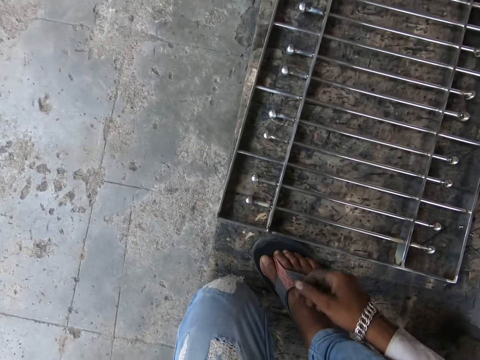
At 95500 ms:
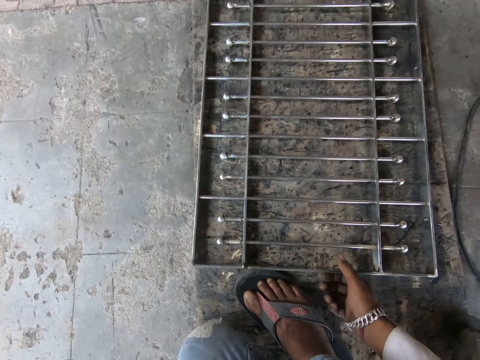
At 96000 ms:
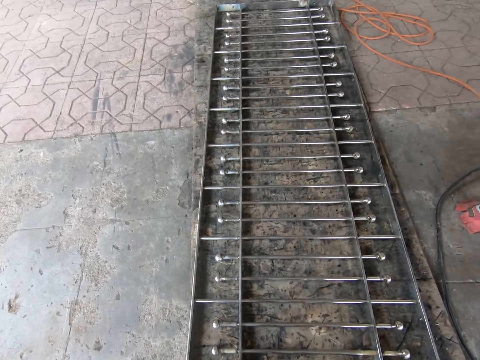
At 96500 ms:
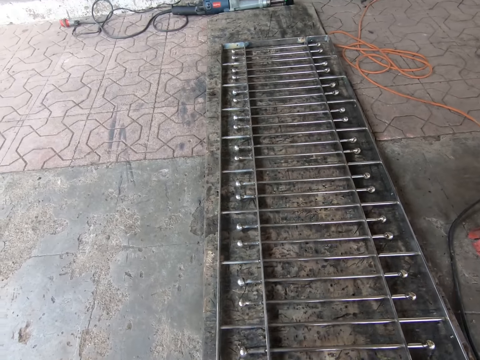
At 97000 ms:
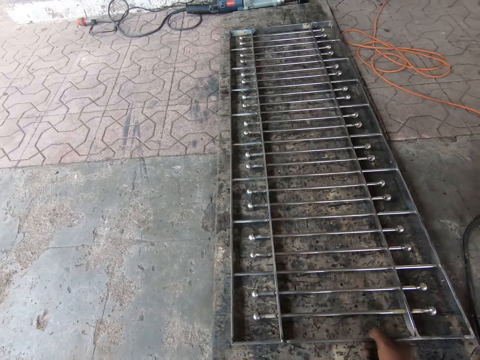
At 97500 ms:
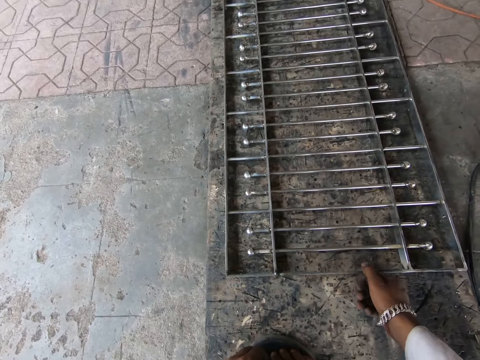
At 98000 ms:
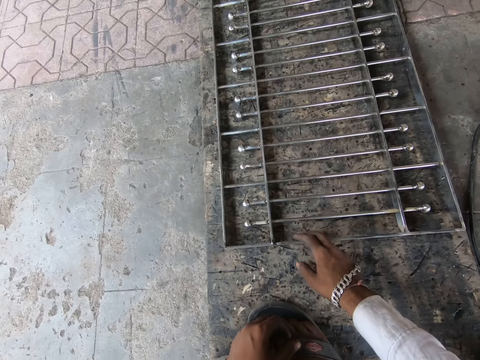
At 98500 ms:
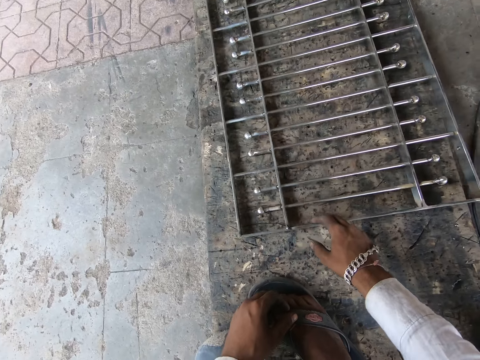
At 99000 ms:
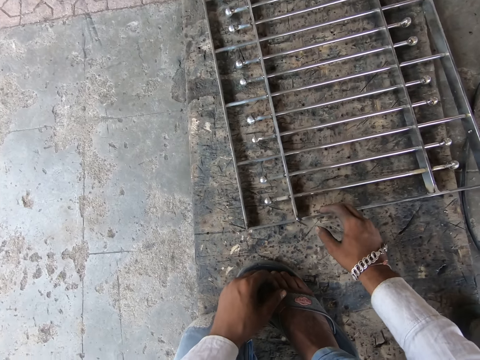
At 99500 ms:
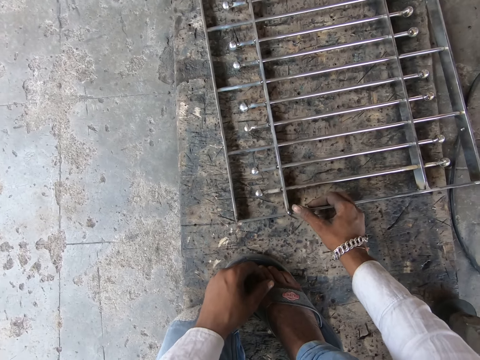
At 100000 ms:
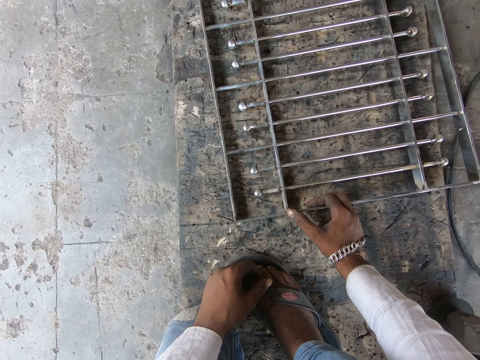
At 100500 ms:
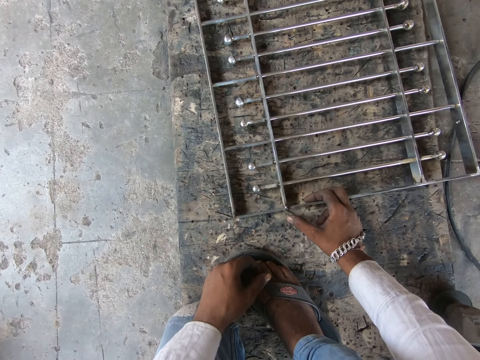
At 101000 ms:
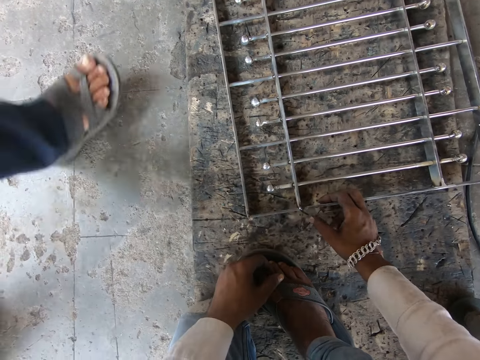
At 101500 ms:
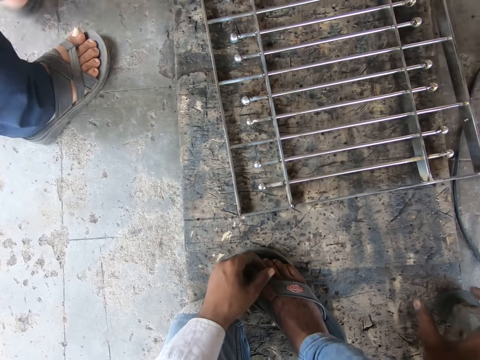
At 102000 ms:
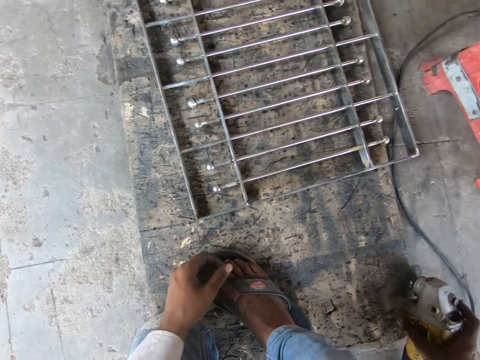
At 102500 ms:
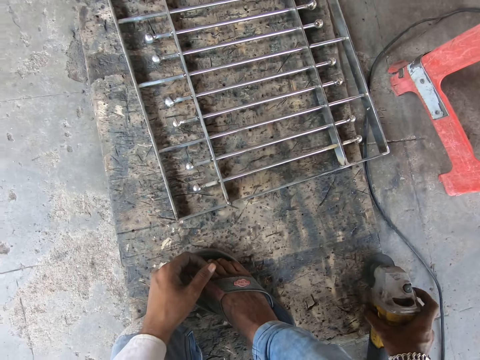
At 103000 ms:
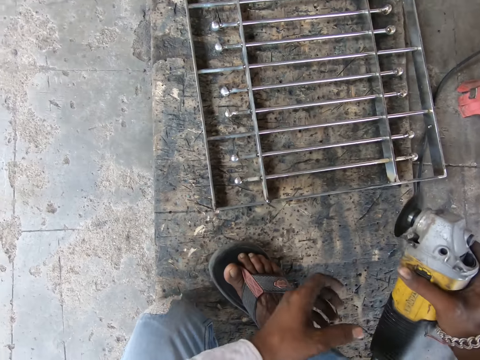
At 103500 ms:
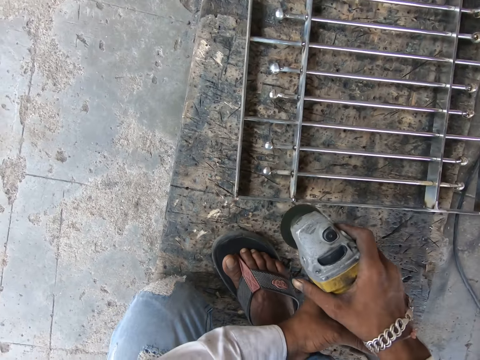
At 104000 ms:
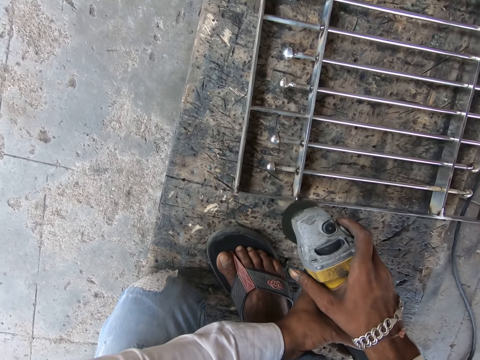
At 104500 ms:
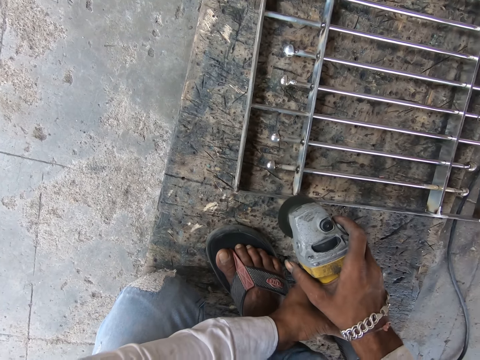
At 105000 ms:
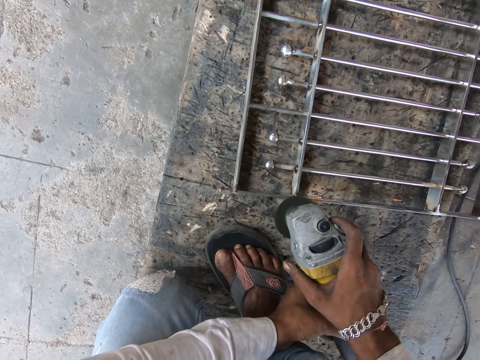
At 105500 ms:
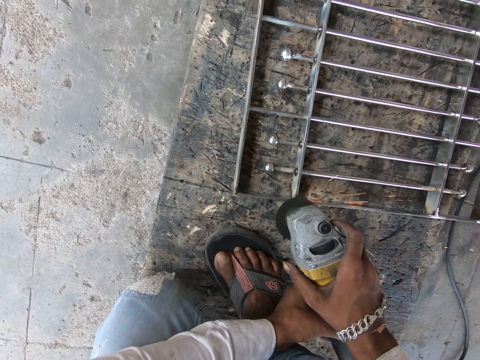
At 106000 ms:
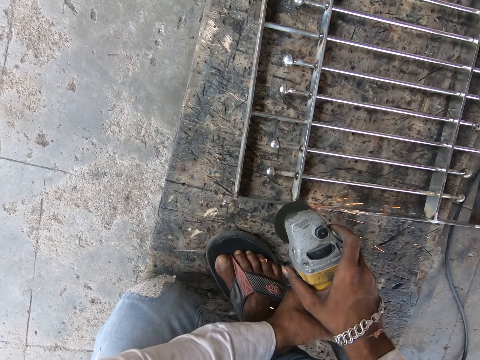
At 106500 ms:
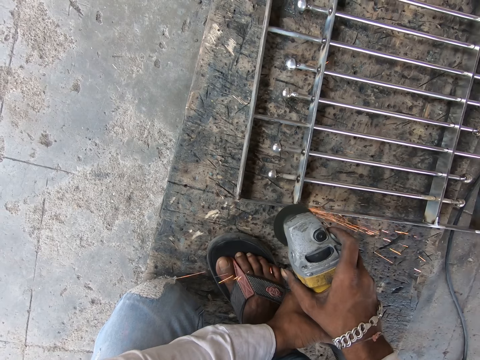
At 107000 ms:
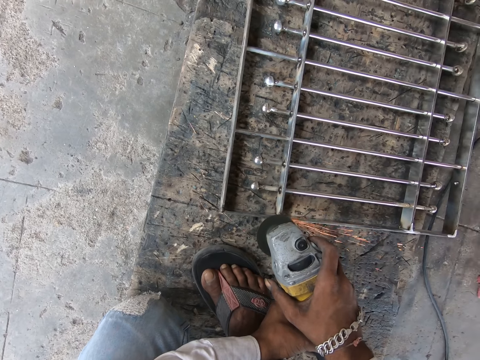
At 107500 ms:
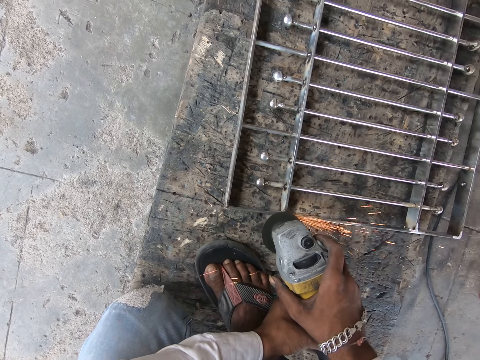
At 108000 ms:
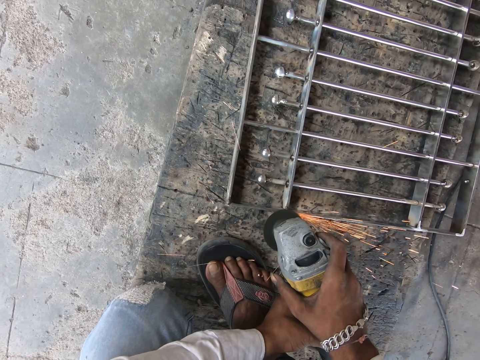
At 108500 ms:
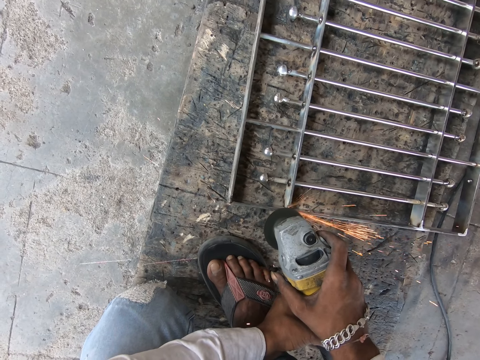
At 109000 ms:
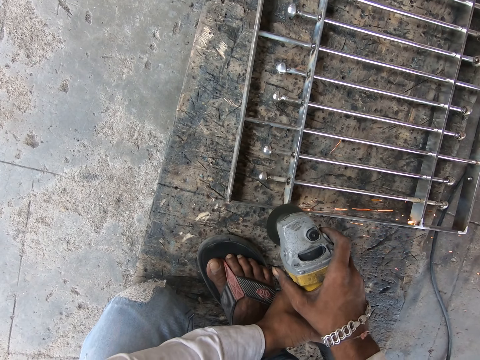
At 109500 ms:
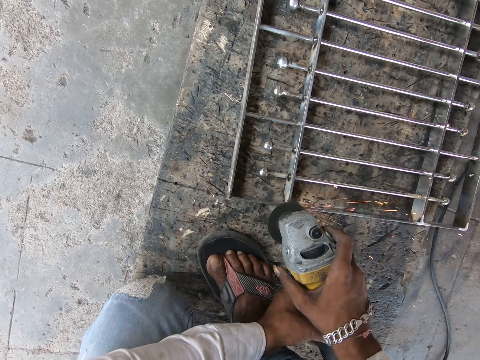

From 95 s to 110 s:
The camera wearer shifts a stair railing or metal on the floor with his right hand. He moves a finger on the metal. He picks up the grinder from the ground with his right hand. He holds the grinder in both hands. He grinds the stair railing with the grinder in both hands.

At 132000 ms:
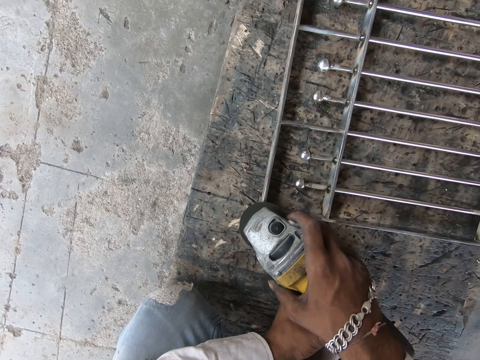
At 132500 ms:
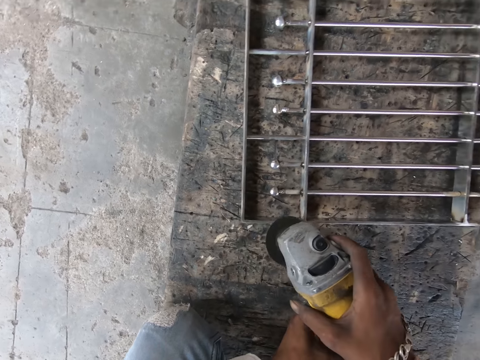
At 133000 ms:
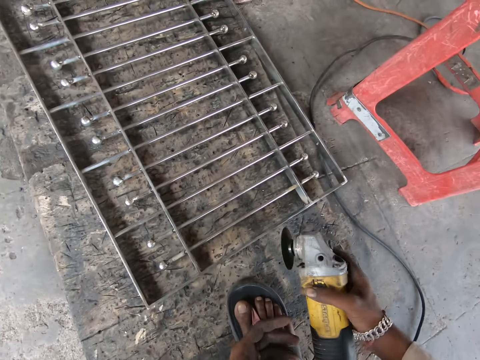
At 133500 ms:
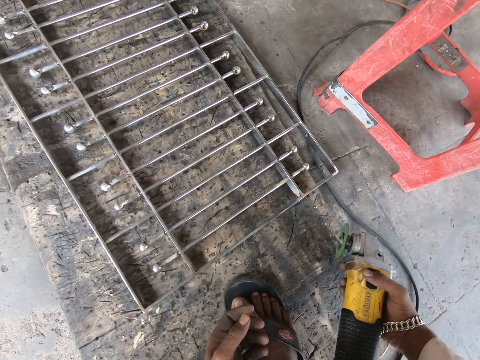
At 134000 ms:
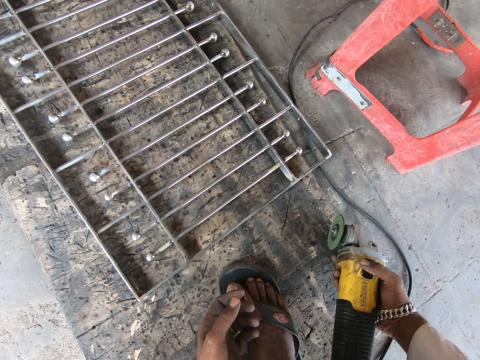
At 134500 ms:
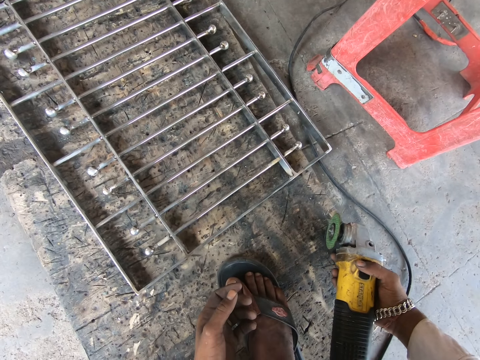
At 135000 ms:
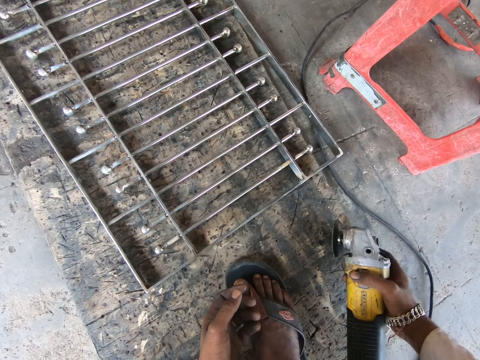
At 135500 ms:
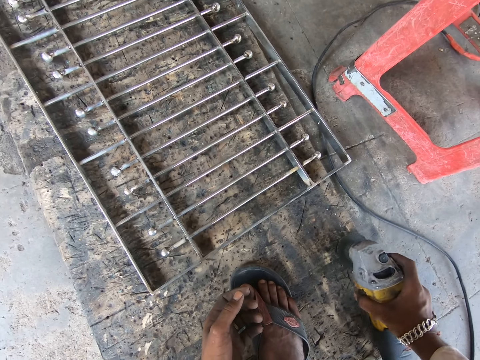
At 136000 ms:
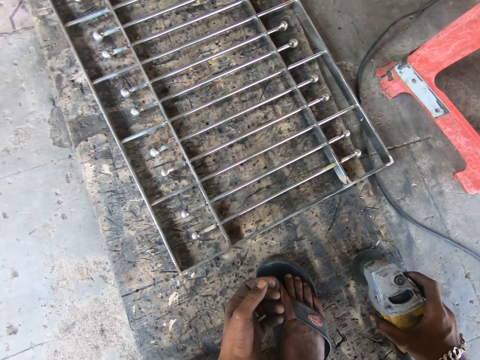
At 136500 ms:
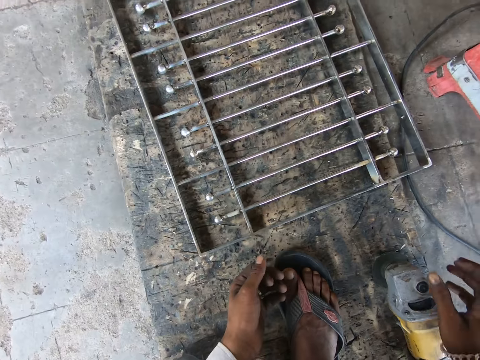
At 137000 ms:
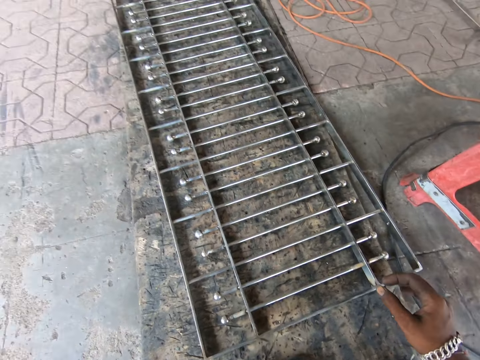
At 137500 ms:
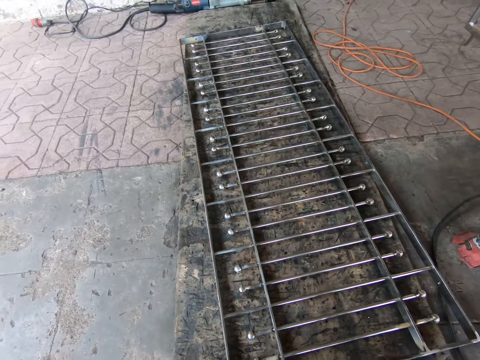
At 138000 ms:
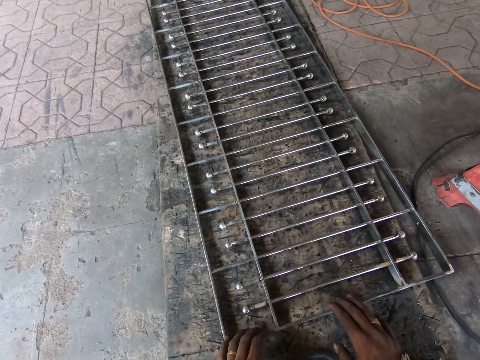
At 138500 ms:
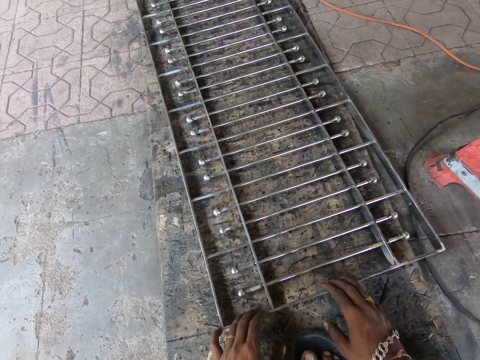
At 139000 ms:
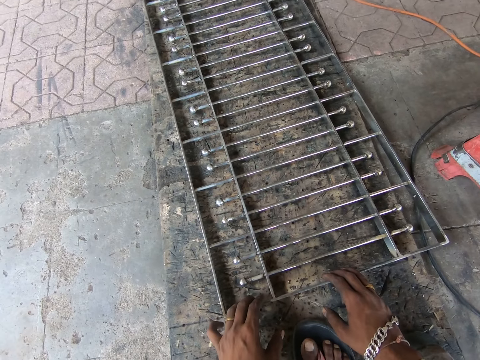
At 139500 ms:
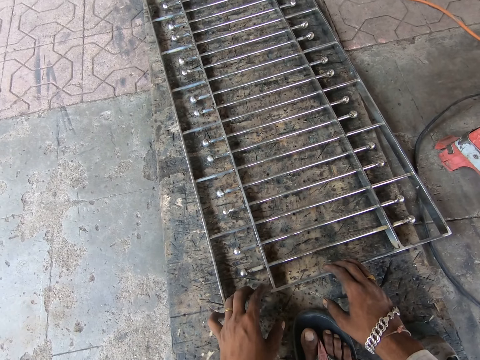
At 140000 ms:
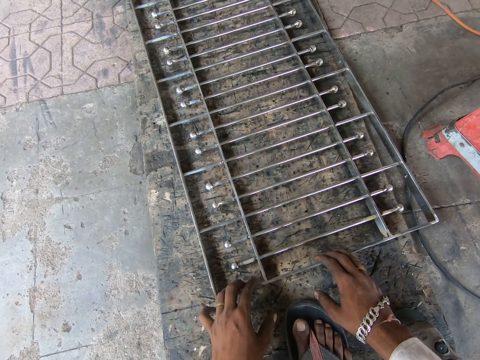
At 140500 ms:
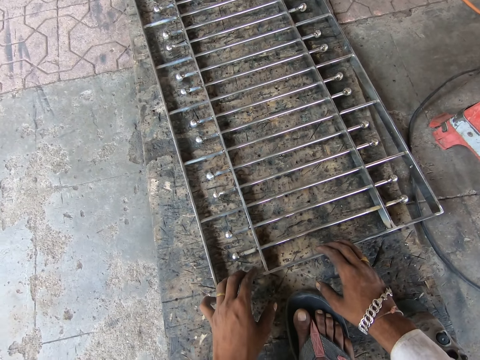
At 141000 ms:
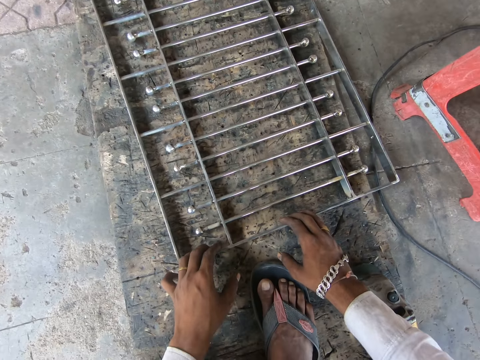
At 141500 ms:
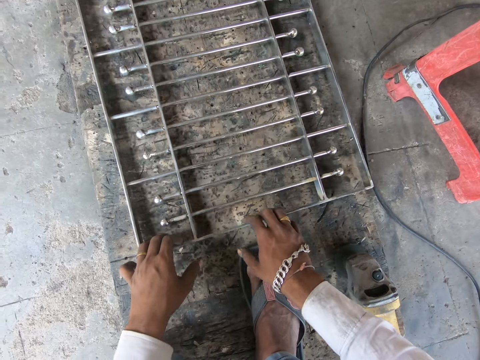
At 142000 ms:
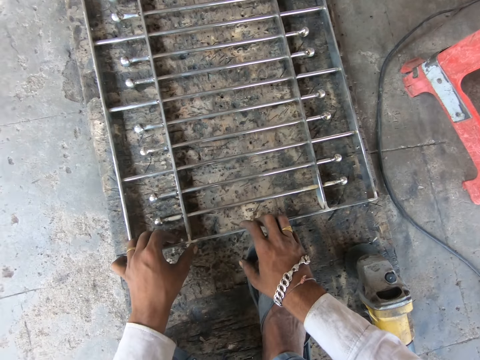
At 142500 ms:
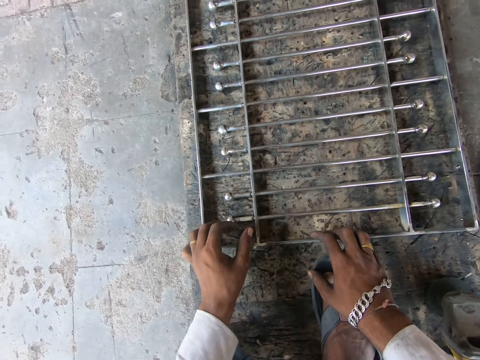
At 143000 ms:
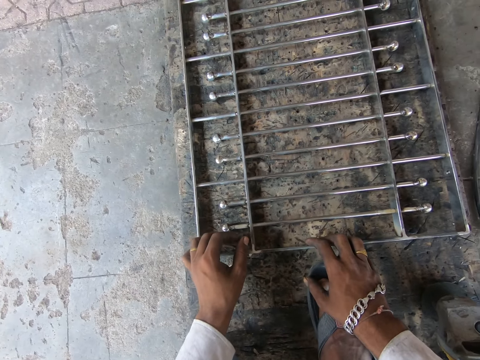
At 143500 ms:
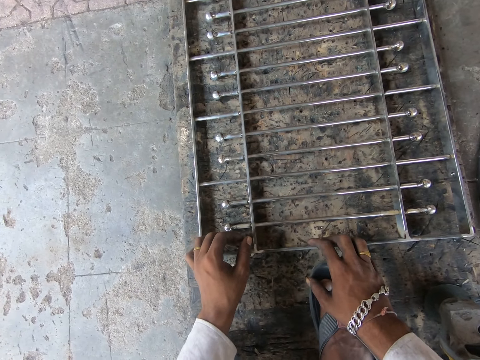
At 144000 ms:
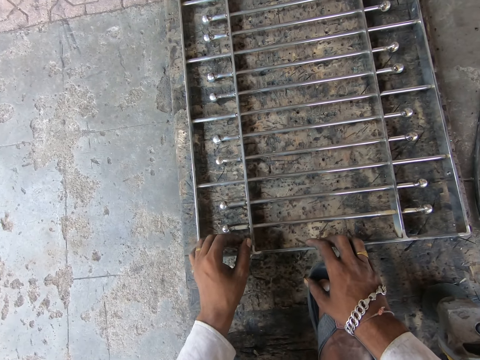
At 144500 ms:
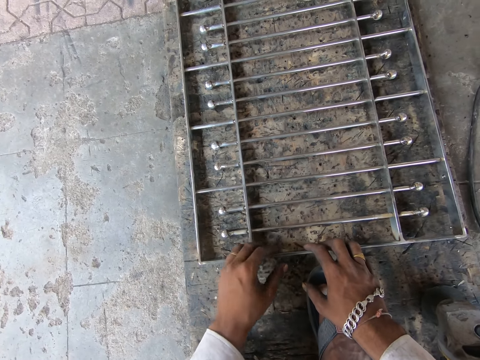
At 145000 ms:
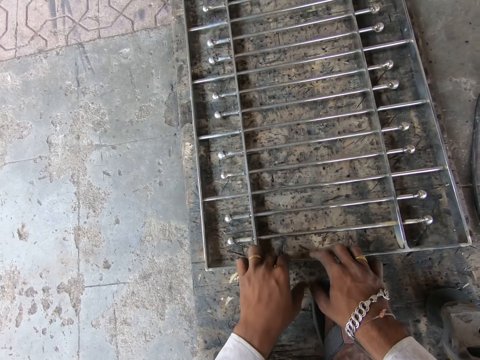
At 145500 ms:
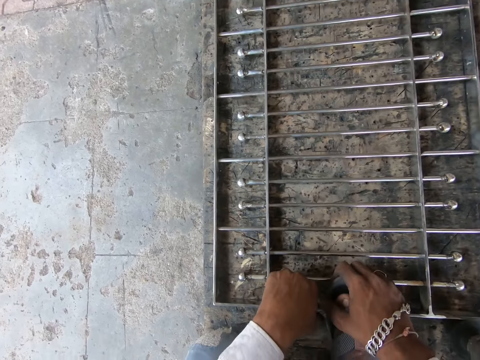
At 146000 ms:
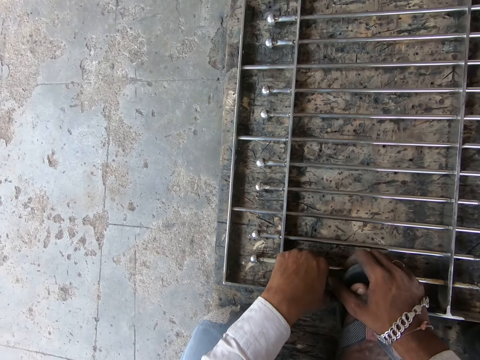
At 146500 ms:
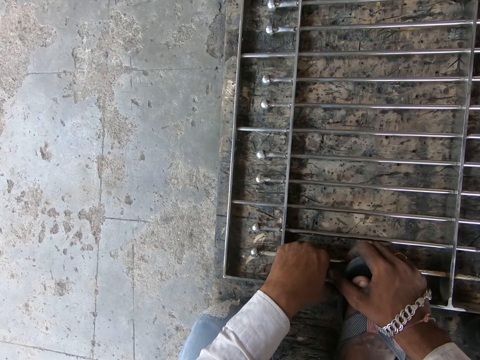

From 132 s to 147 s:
The camera wearer drops the grinder to the ground with his right hand. He puts a metal on the floor. He shifts the stair railings with both hands. He holds the metal with his hands. He moves the metal with his hands.
